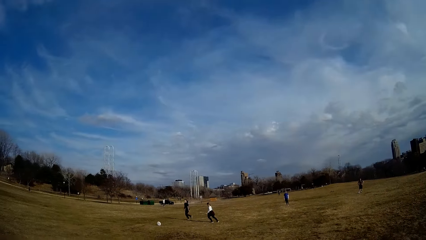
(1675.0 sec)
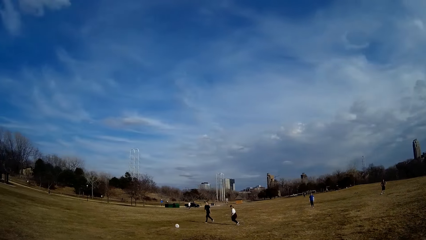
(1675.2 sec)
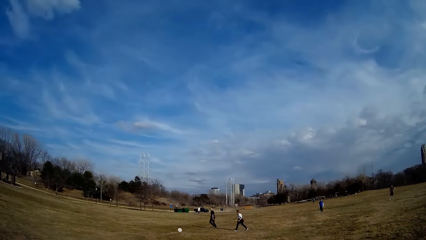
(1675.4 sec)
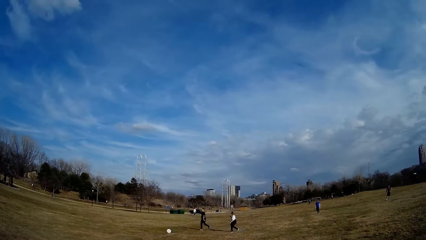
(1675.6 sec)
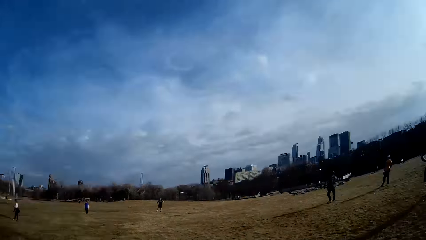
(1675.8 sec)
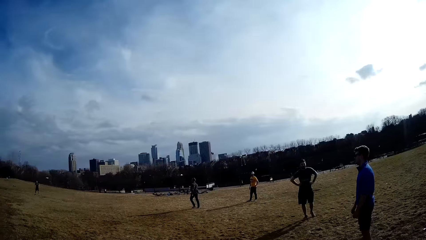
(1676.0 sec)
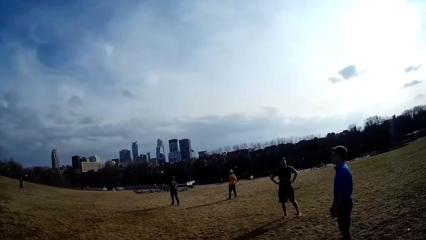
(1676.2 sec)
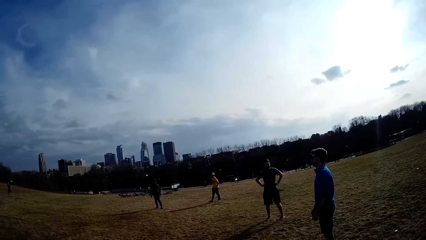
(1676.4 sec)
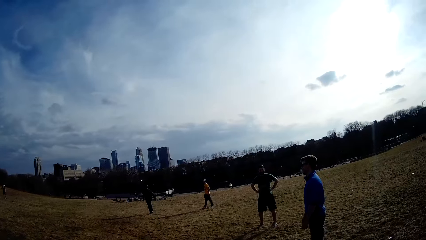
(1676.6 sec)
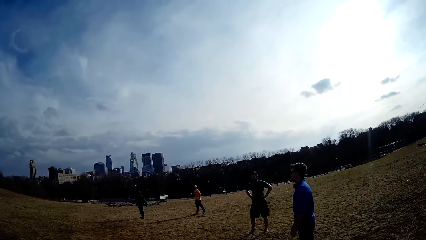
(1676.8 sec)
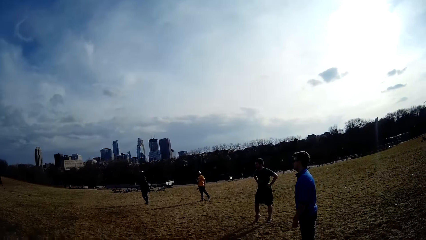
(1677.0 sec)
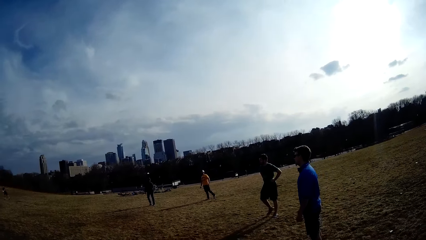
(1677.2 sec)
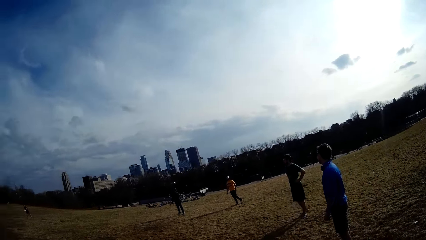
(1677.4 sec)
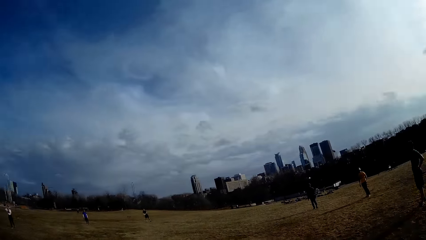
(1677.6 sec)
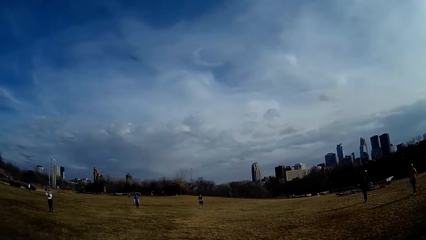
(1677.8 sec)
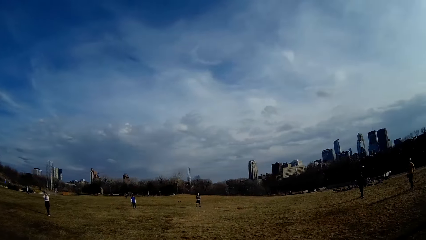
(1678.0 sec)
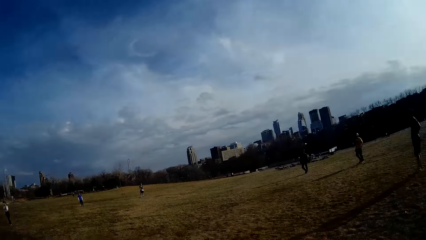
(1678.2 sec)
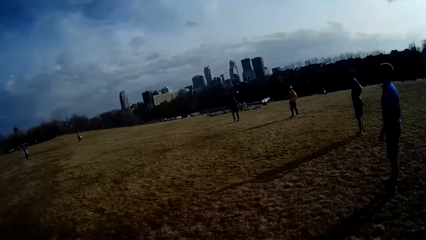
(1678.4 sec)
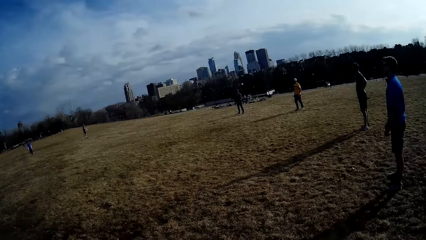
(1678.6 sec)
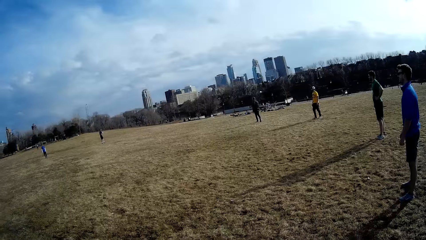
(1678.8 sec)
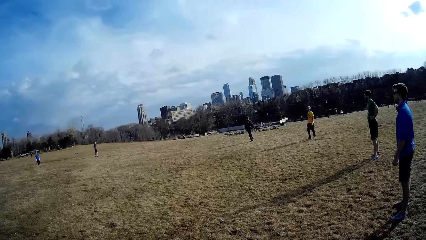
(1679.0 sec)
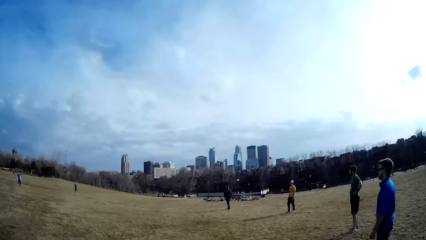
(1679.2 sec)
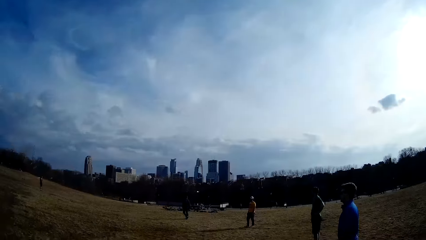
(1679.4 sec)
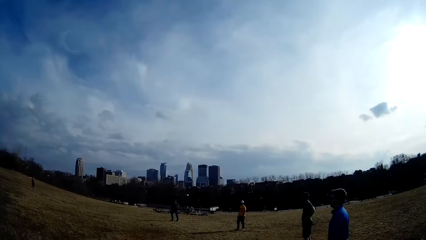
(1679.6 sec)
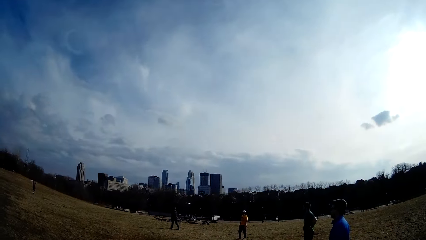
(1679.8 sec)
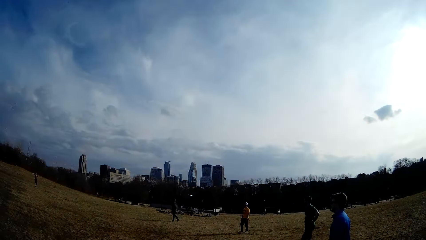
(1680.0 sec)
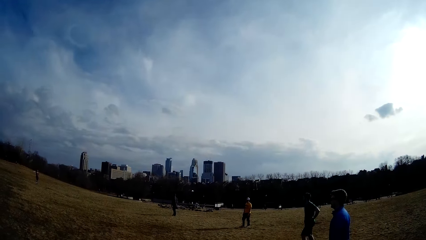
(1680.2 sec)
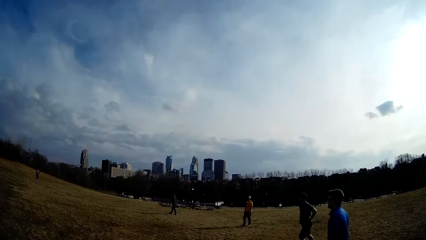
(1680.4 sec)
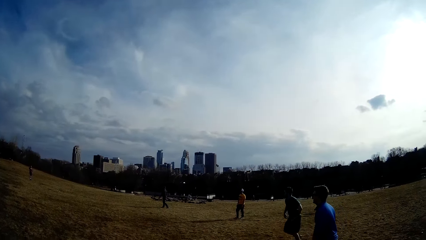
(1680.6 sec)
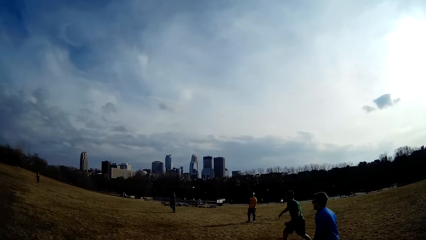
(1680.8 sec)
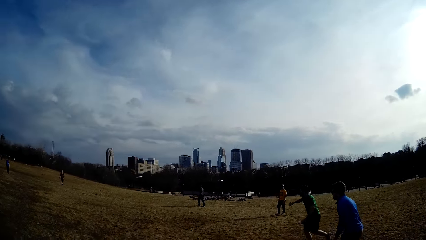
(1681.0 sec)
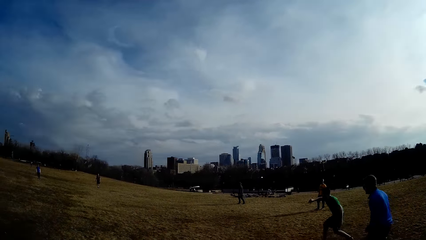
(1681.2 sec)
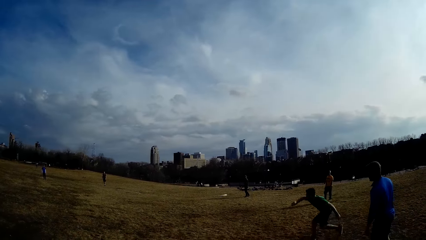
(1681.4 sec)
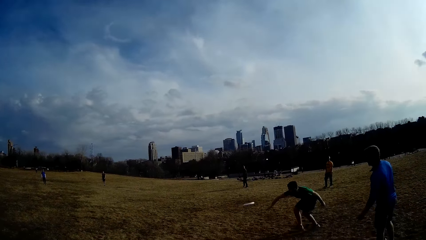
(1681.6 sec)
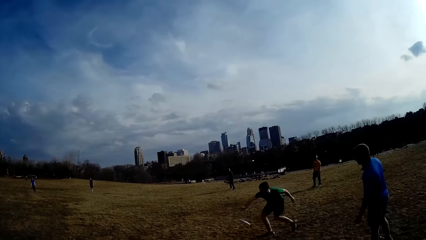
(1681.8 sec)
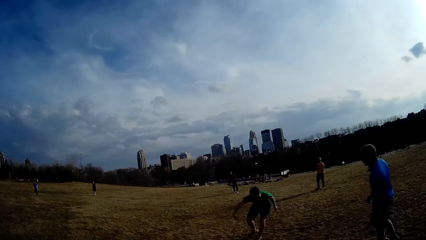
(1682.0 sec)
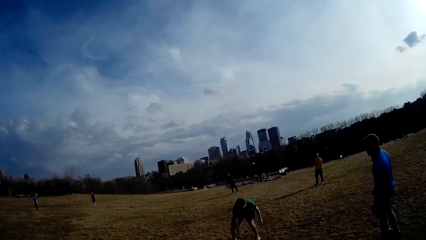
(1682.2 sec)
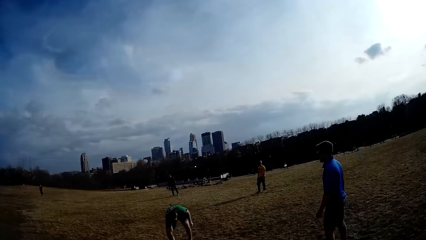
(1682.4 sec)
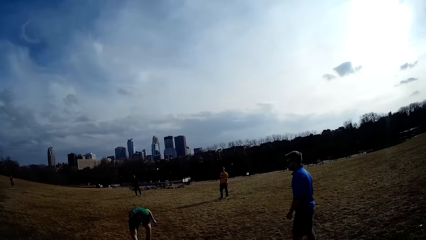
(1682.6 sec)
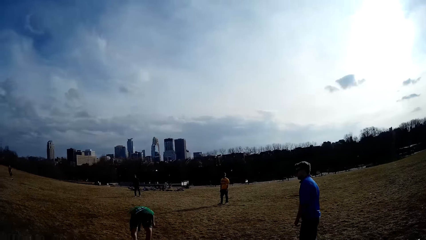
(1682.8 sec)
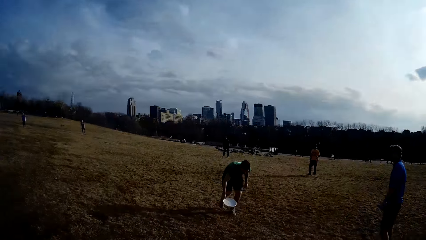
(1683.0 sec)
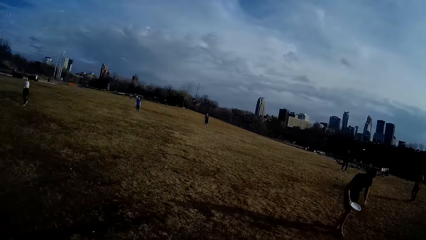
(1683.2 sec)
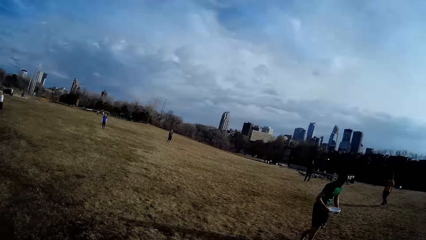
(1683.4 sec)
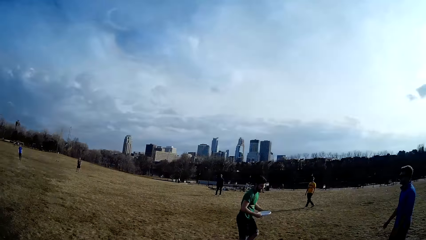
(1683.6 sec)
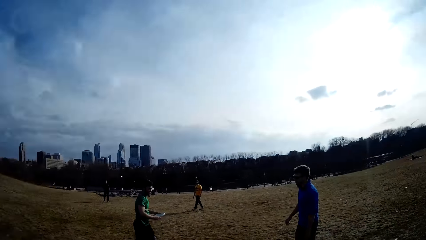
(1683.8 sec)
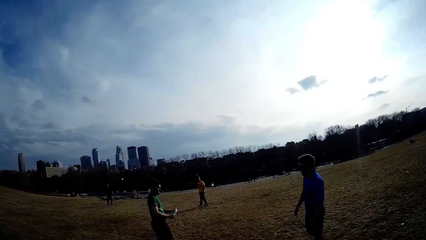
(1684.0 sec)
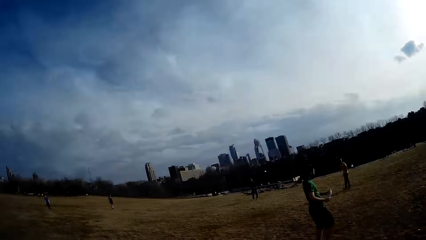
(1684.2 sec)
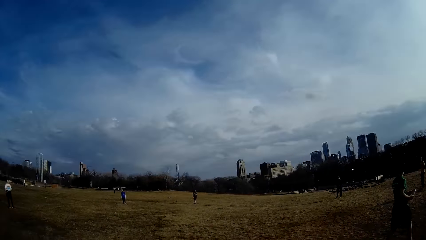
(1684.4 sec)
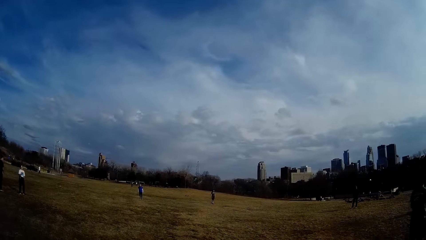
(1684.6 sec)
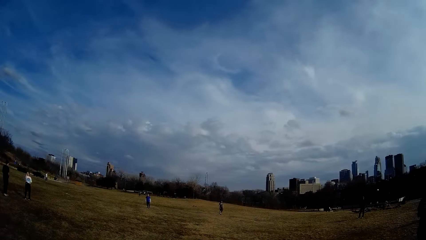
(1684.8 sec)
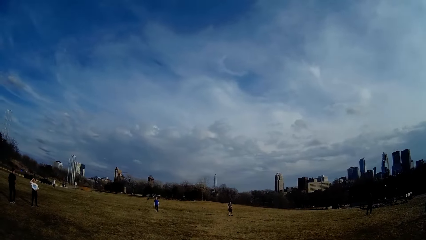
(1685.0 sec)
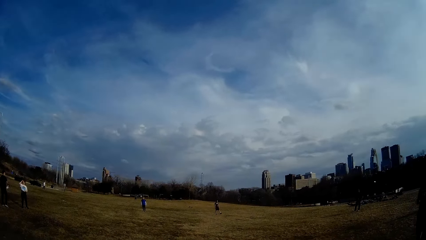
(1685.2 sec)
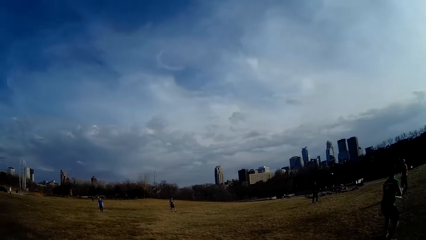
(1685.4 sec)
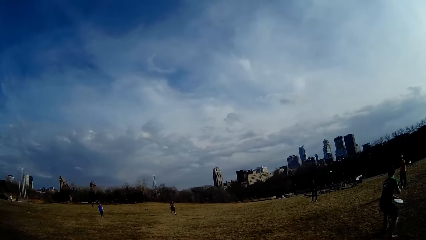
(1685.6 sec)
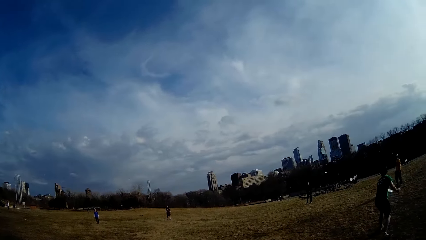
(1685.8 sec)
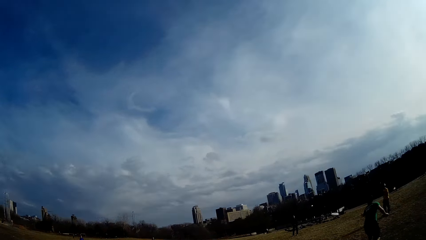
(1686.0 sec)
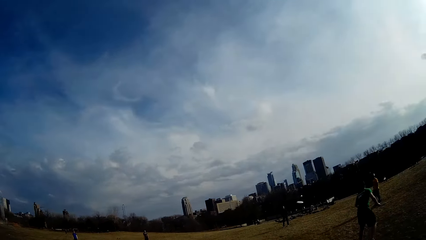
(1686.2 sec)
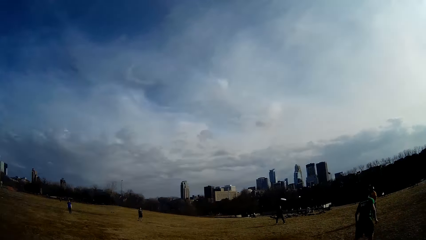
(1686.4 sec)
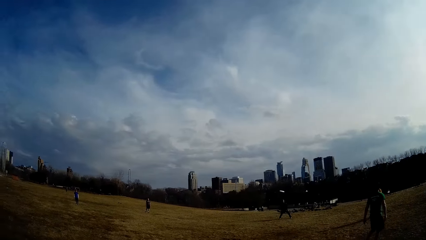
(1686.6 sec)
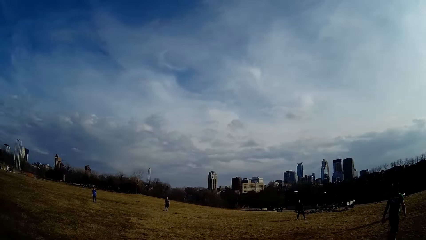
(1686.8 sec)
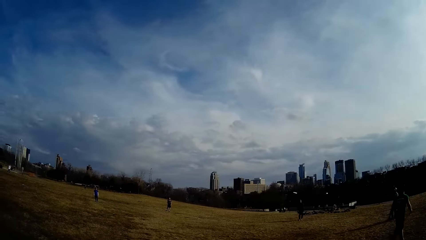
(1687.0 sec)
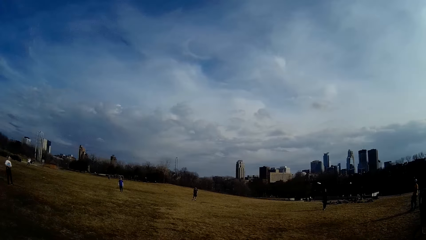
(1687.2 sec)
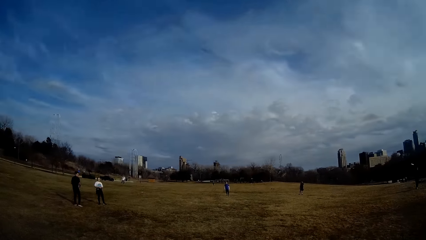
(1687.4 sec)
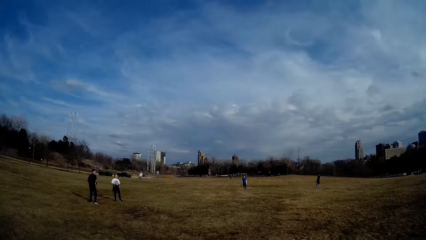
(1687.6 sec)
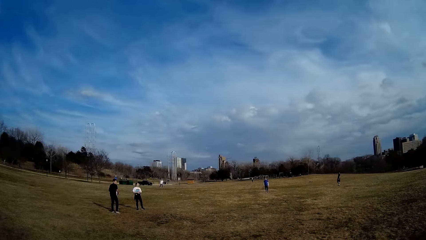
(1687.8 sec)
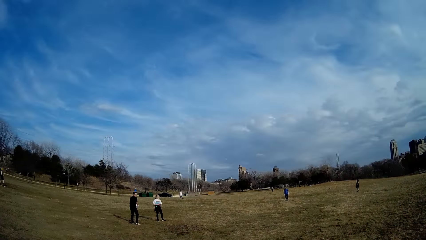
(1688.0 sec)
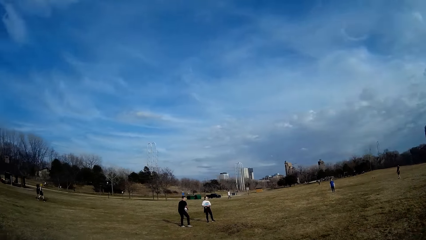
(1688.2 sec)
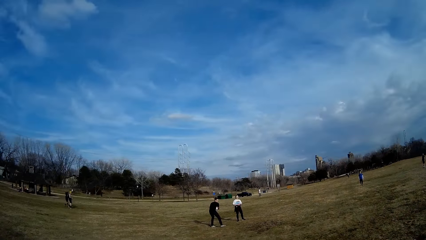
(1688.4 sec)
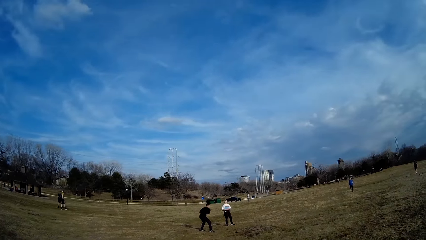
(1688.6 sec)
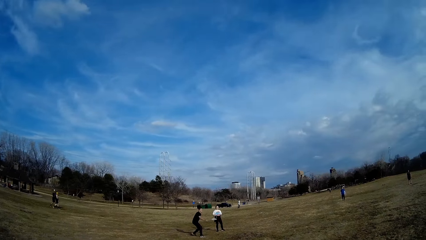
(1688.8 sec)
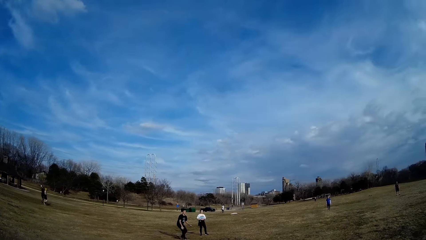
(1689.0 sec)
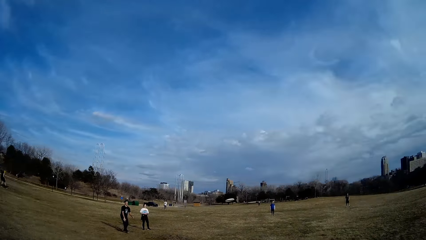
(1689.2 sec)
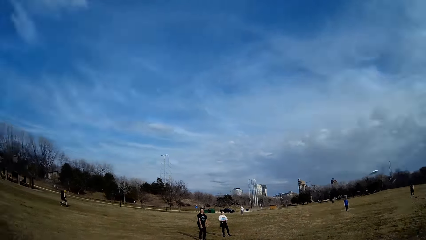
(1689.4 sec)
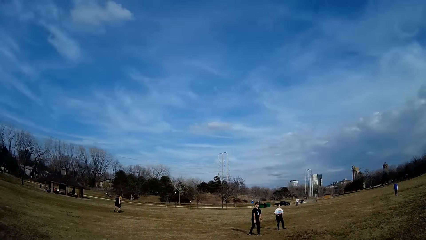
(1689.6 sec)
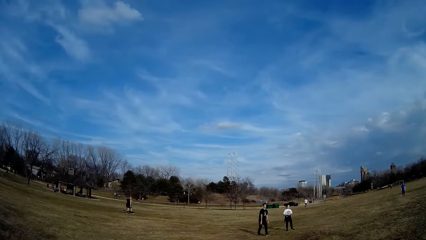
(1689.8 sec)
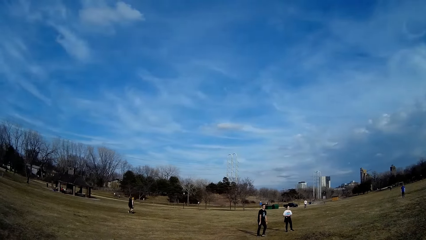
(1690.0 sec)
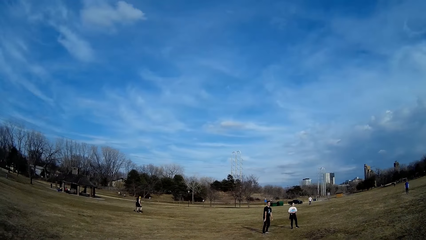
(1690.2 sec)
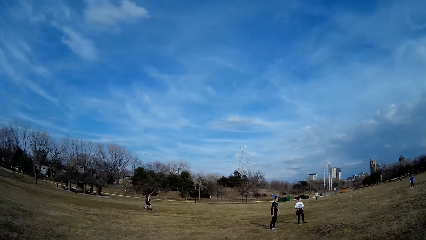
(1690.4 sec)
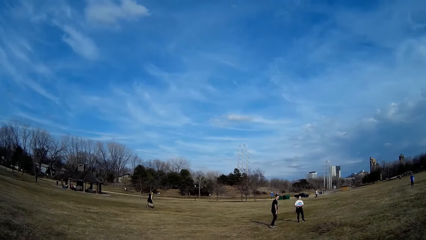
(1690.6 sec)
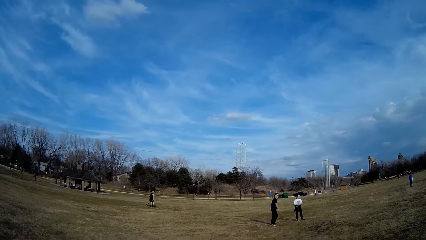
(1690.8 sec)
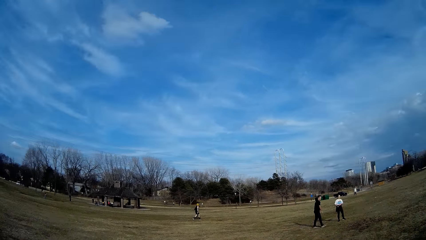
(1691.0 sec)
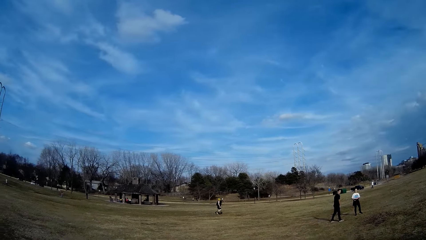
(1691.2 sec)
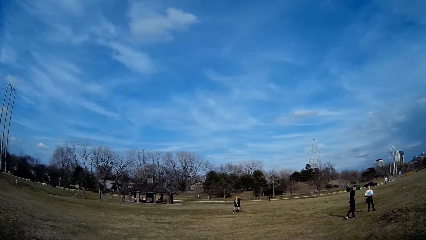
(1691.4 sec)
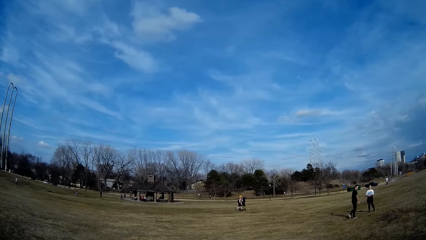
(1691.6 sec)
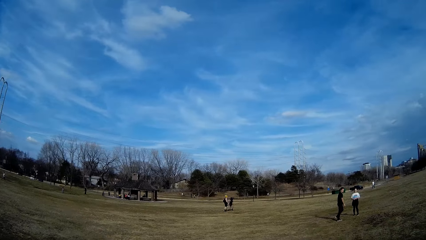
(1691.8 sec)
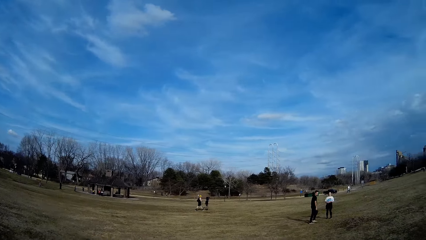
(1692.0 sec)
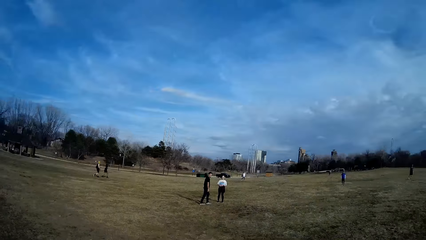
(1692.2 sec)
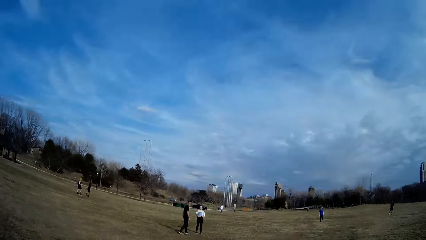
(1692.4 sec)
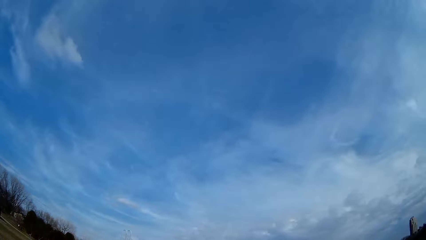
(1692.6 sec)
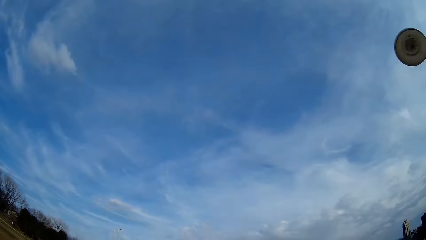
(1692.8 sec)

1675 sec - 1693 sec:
A man picks up the flying disc from the ground. The camera wearer walks around the field. The man throws the flying disc. The camera wearer looks around the field. Another man throws the flying disc. The camera wearer walks around the field and looks around the field.
